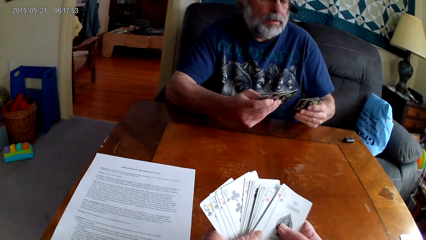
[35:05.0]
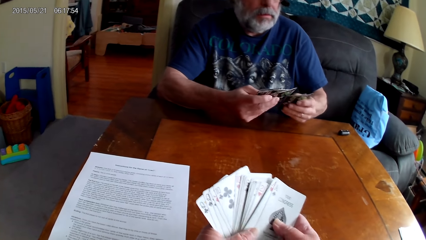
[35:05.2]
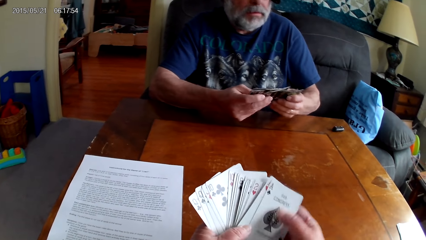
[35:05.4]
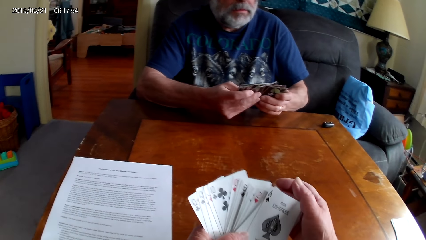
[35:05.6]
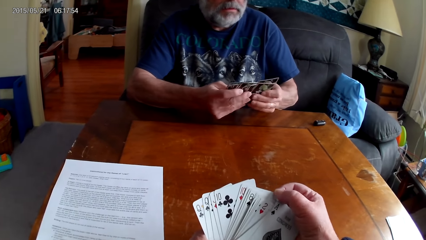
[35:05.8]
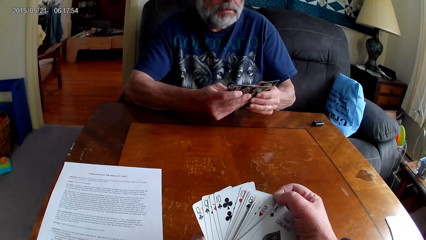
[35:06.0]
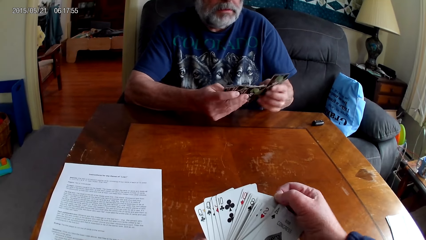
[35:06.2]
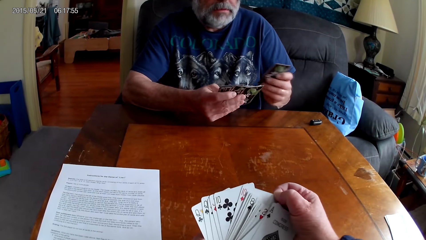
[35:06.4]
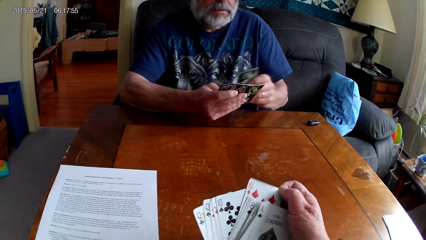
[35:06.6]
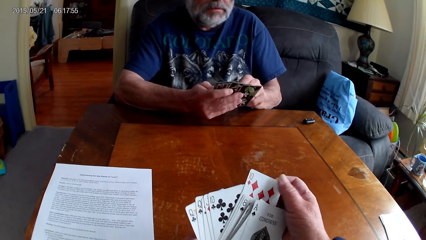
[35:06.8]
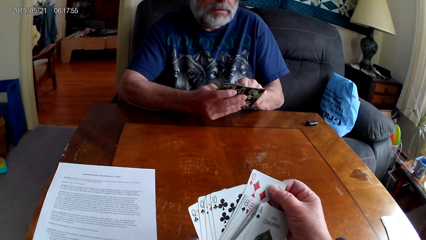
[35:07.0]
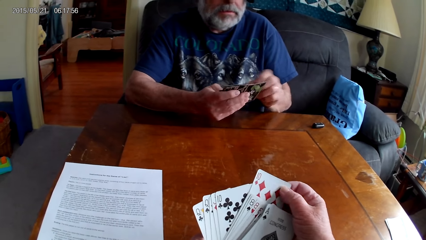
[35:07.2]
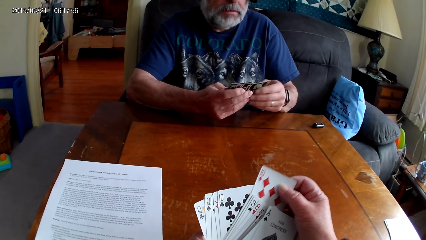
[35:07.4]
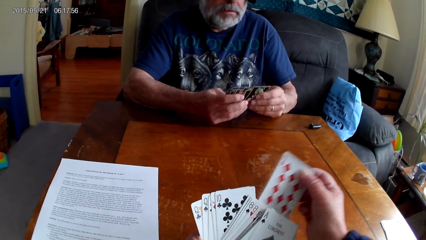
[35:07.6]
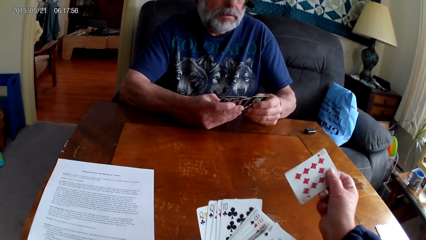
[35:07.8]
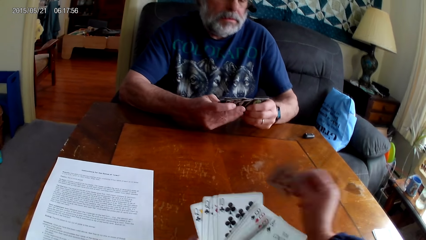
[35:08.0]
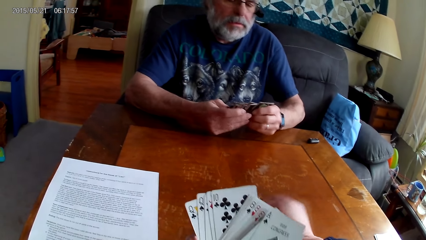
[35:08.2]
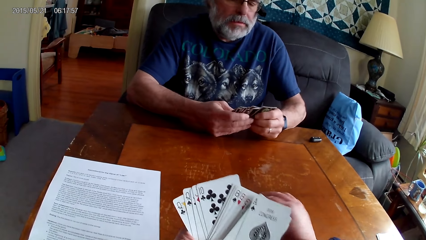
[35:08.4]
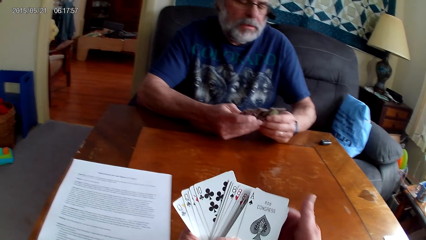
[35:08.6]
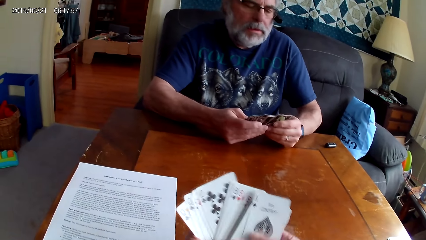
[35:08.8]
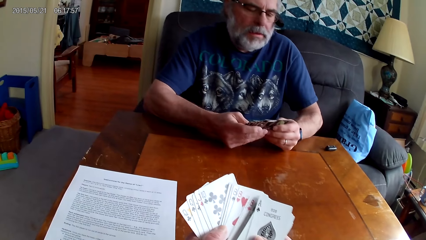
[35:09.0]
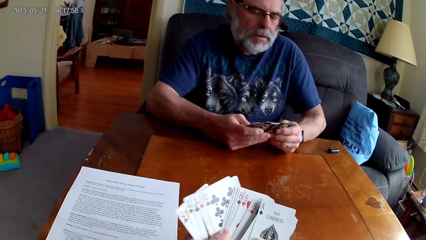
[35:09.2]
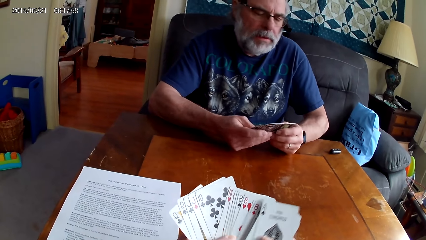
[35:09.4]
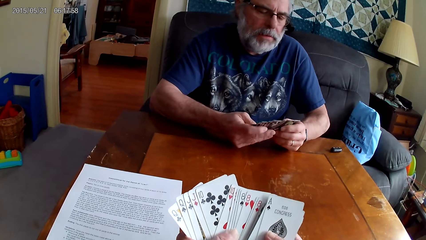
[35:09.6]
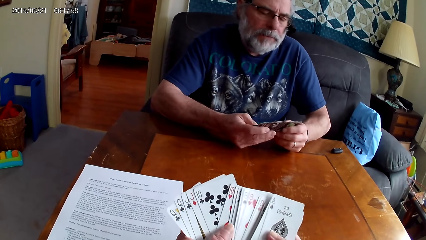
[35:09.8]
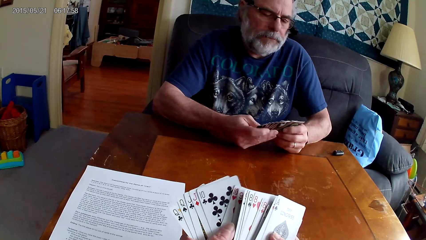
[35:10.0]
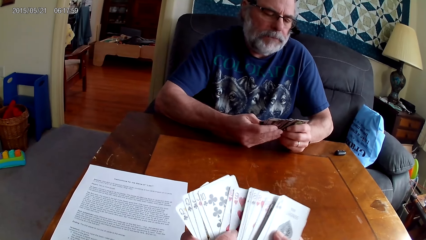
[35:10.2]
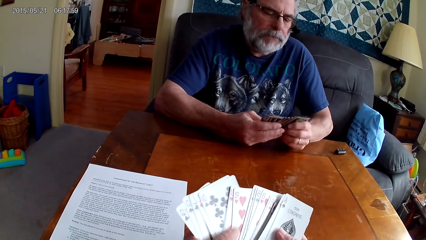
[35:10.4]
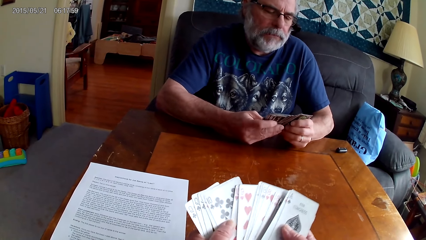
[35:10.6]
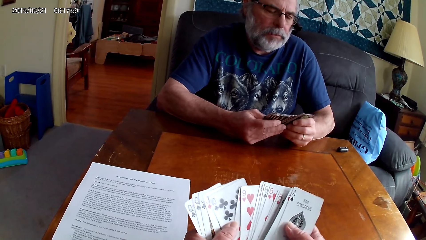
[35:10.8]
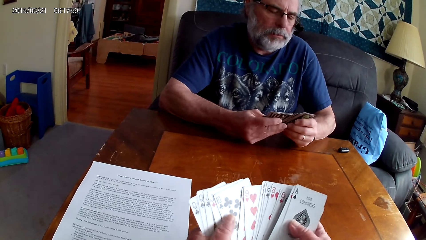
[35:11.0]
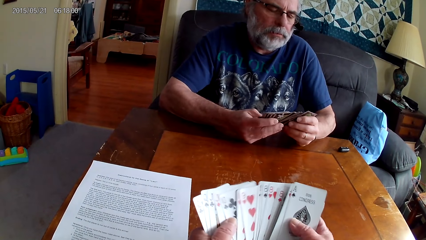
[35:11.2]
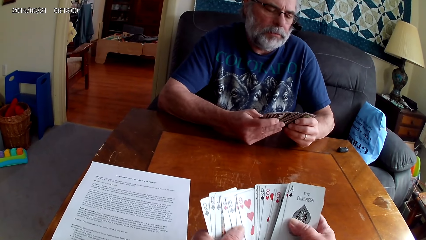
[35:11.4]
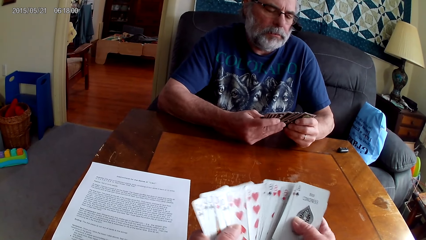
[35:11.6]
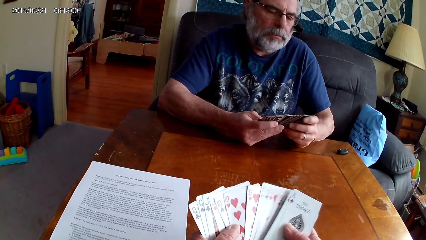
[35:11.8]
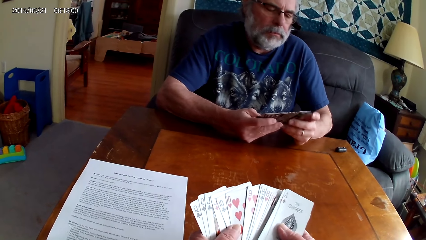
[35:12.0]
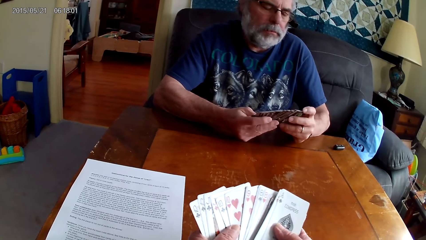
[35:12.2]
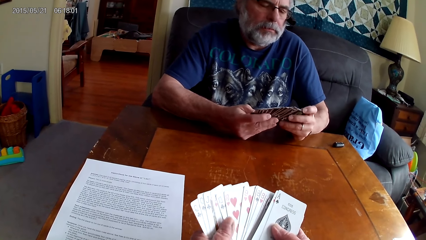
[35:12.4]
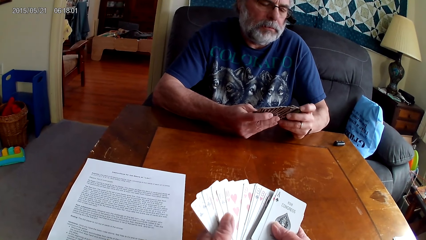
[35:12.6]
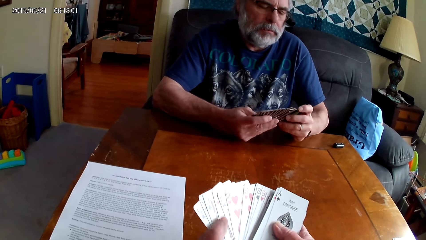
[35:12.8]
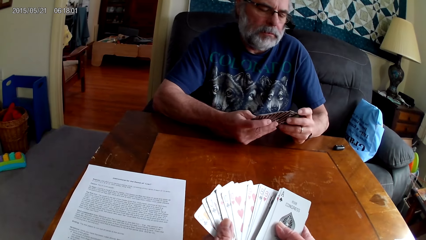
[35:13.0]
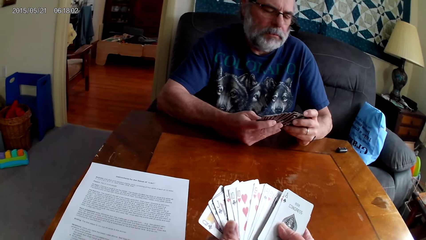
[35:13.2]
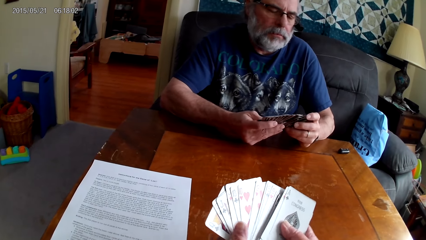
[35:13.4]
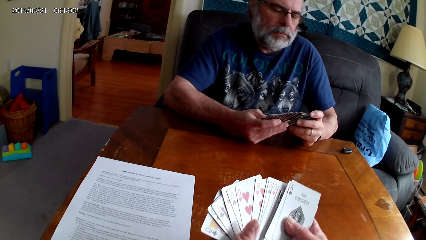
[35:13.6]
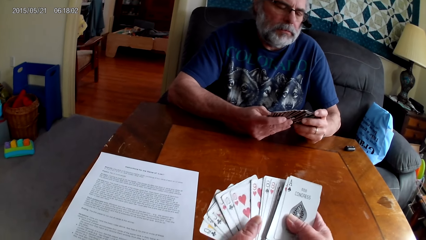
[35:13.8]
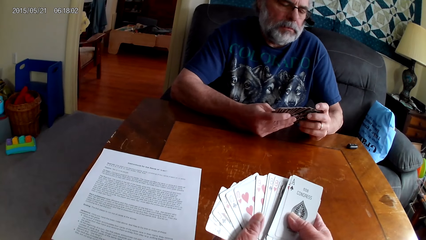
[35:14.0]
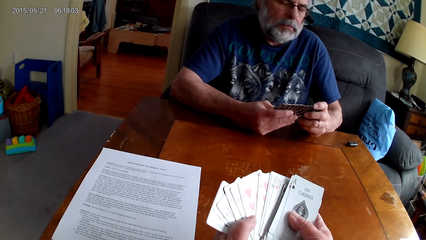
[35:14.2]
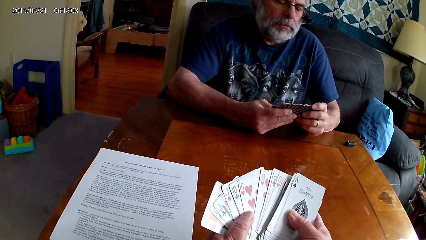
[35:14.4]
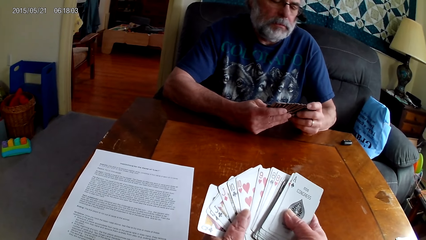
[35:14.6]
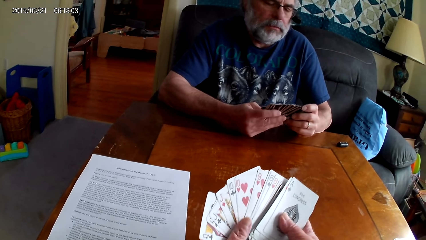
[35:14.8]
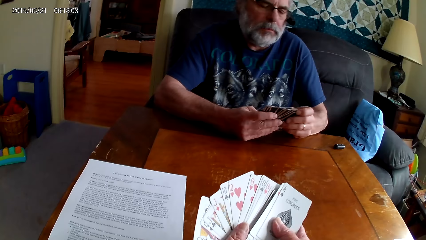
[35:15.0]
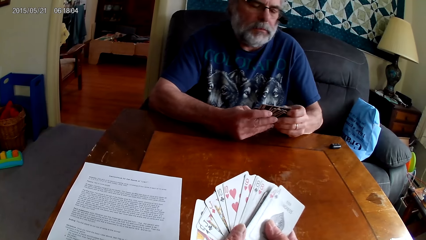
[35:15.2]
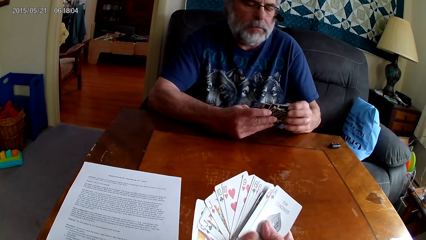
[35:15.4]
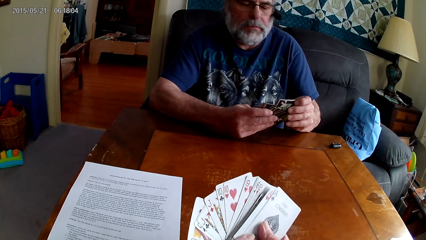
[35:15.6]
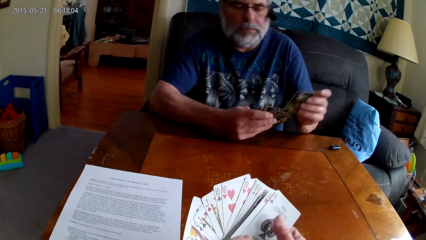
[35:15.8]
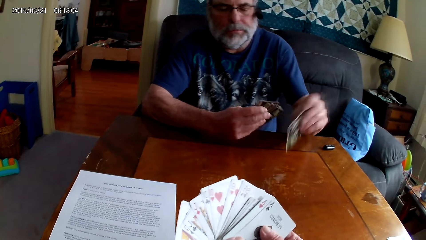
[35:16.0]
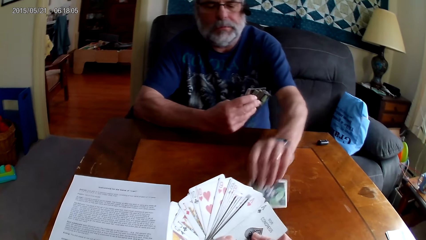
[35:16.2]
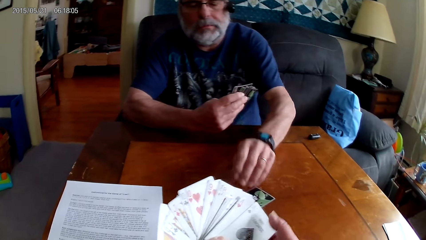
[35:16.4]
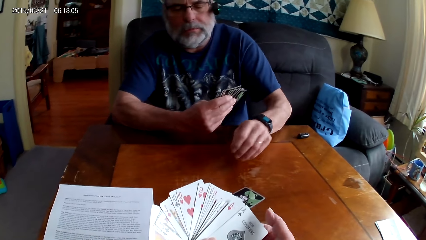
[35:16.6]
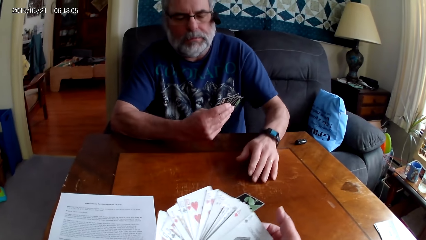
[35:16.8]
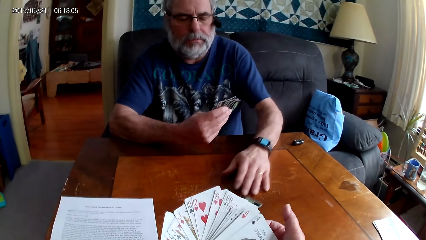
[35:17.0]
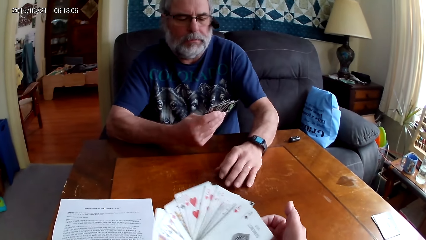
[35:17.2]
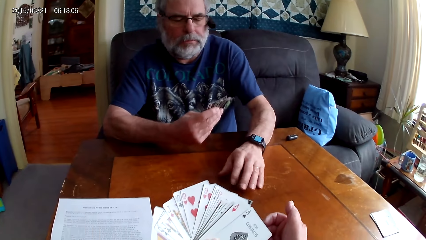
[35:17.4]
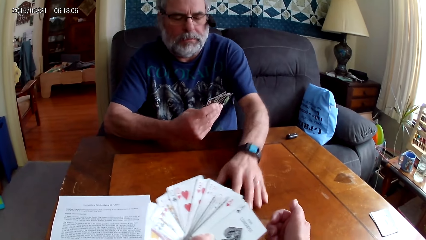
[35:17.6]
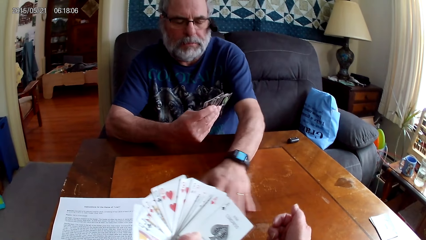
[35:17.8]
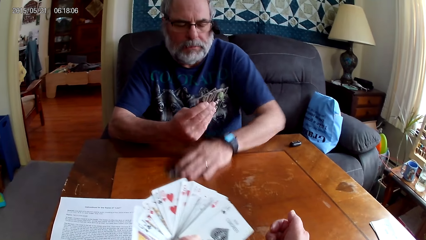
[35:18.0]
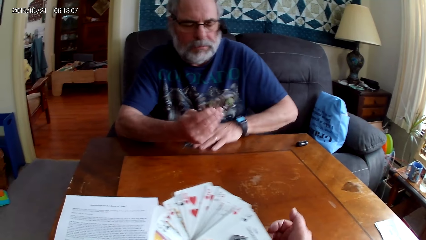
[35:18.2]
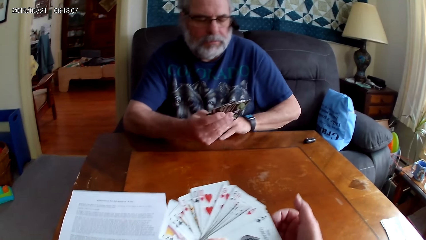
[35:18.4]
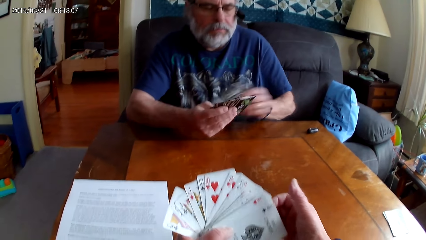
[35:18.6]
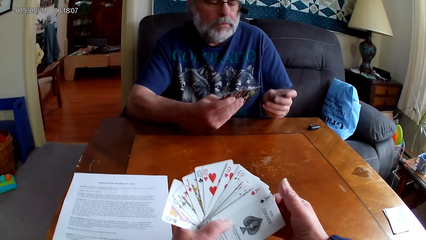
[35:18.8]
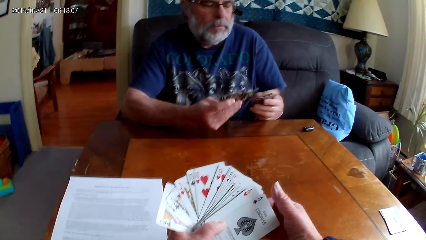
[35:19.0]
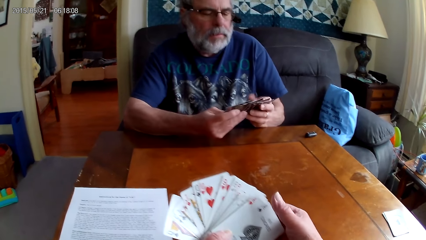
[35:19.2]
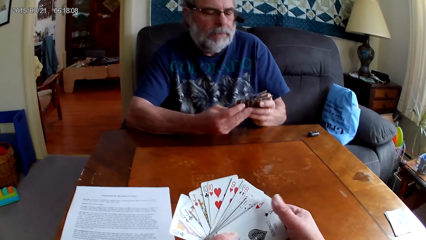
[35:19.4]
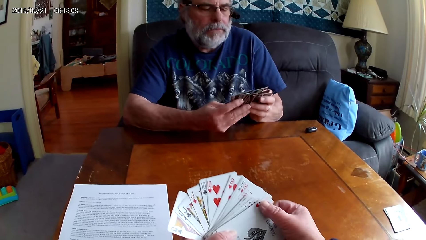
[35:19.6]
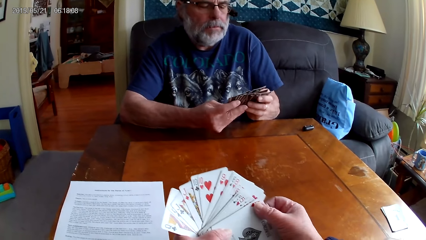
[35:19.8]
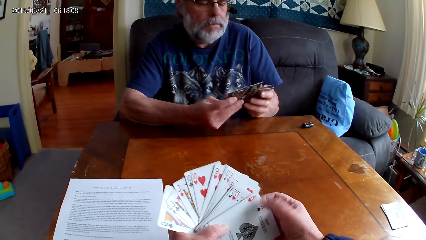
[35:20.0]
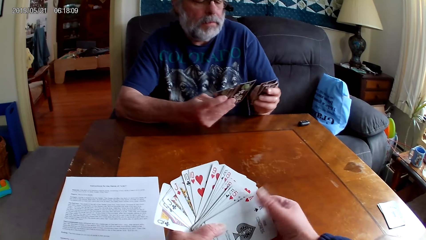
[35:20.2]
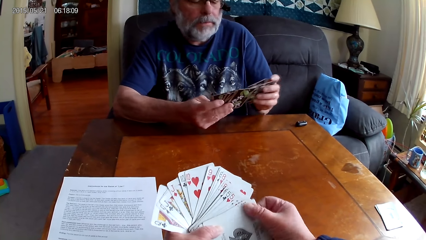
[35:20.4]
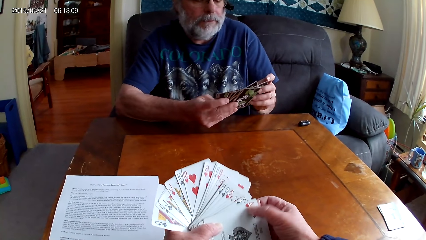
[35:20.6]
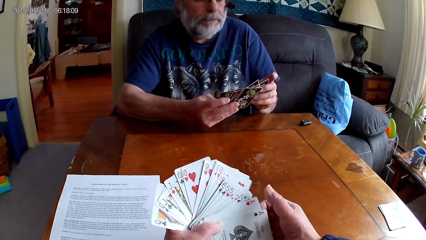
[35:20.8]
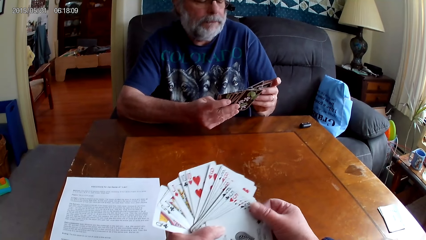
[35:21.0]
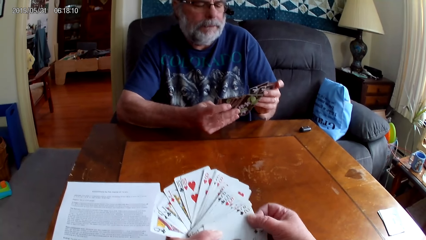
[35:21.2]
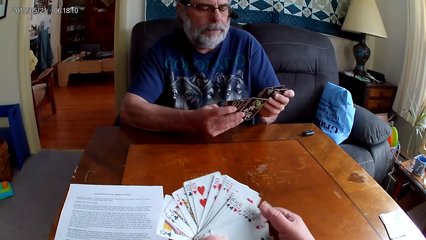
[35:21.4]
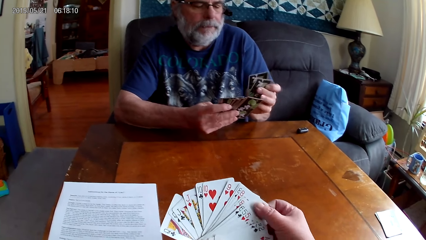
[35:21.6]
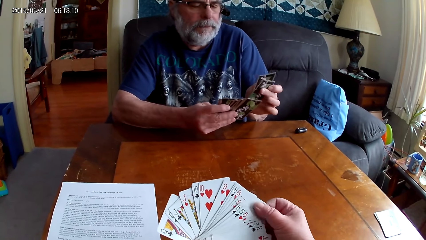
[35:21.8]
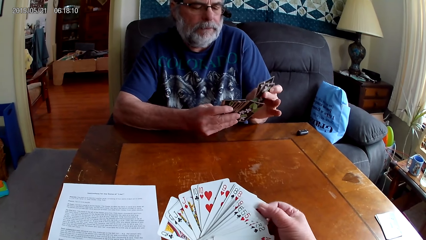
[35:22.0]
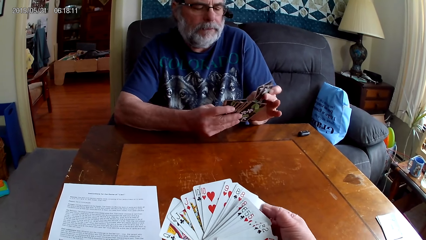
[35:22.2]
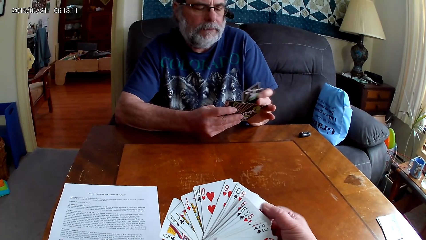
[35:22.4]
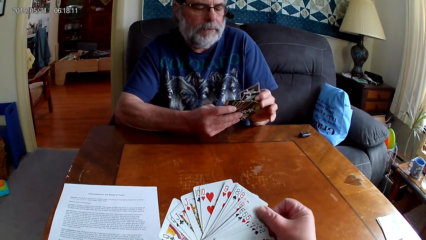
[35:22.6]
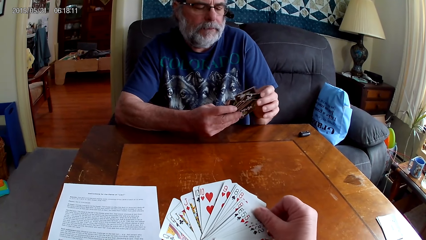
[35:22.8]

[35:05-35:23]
The camera wearer speaks. They put cards on the table and choose cards. A man puts a card on the table. The man speaks. The man picks a card from the table. The camera wearer chooses cards.
